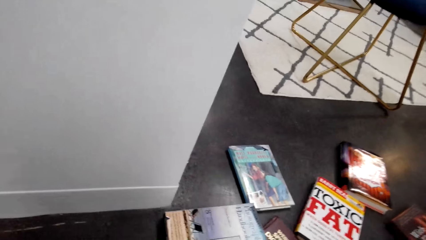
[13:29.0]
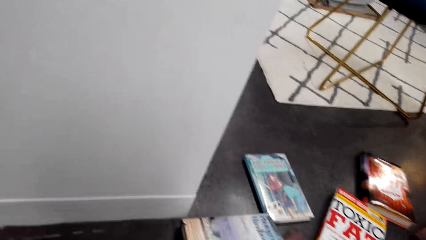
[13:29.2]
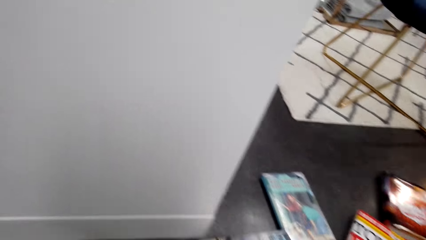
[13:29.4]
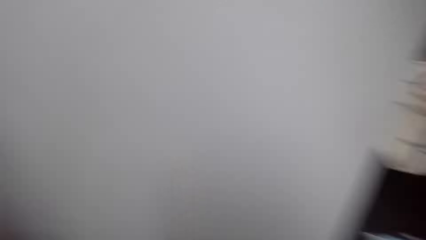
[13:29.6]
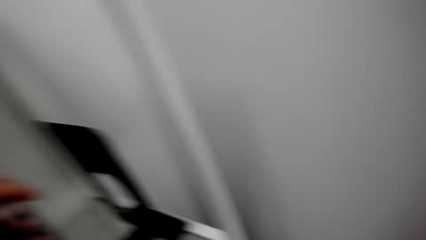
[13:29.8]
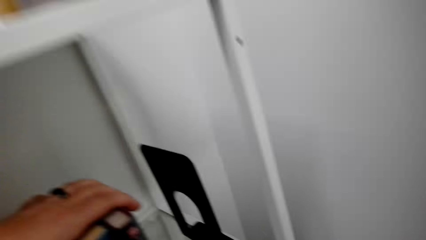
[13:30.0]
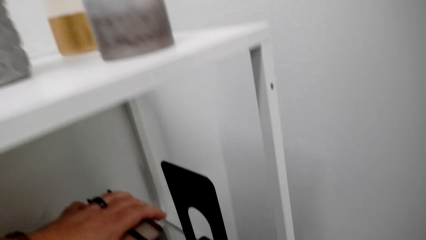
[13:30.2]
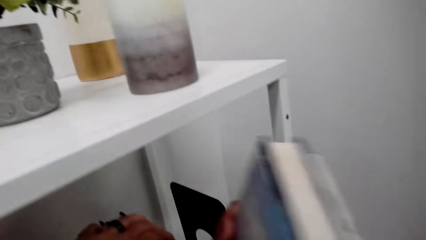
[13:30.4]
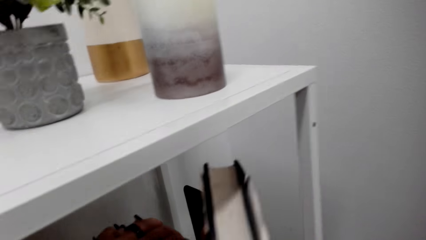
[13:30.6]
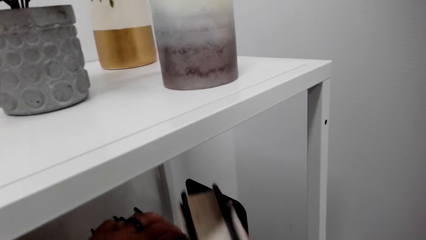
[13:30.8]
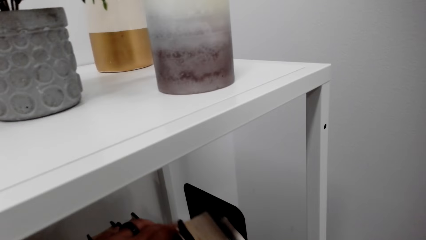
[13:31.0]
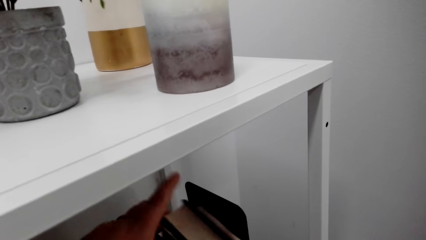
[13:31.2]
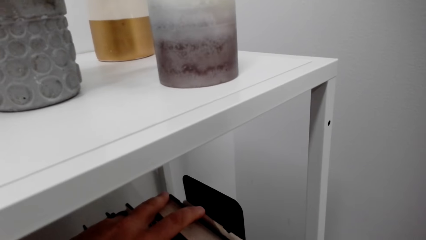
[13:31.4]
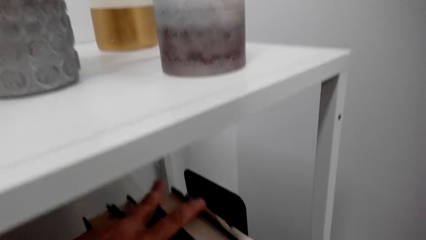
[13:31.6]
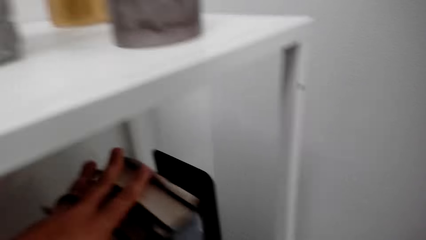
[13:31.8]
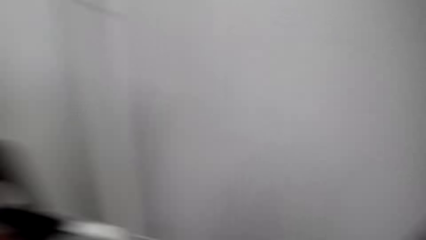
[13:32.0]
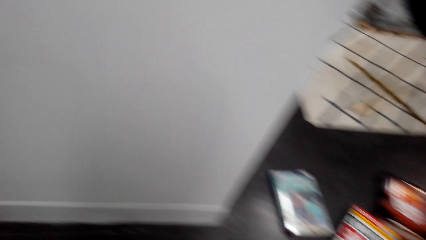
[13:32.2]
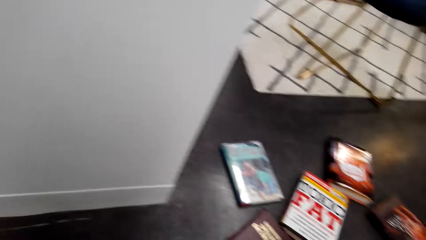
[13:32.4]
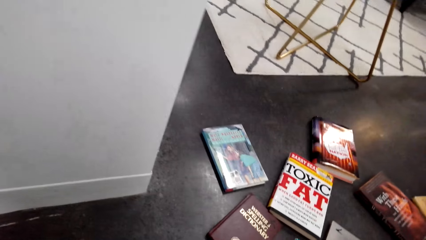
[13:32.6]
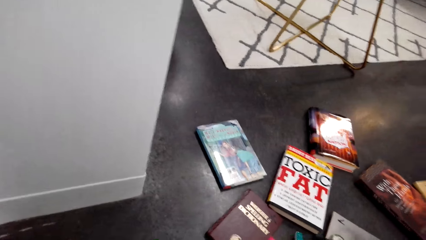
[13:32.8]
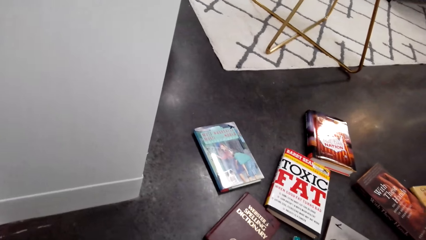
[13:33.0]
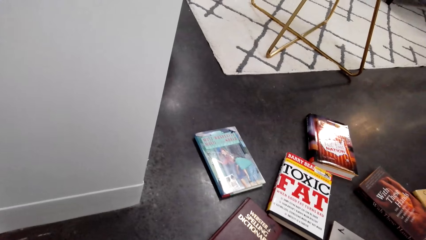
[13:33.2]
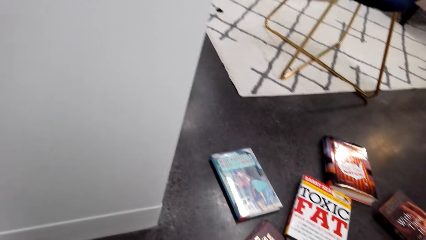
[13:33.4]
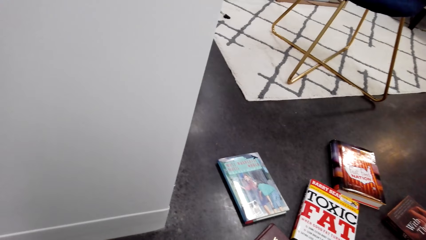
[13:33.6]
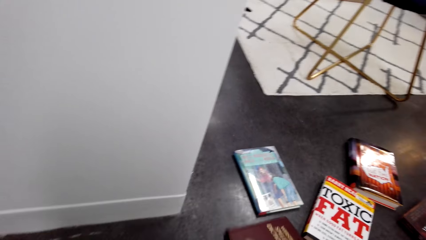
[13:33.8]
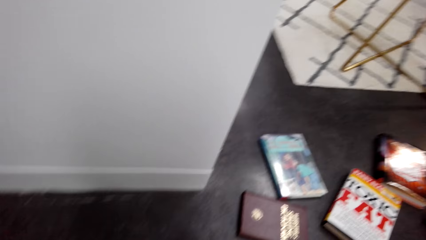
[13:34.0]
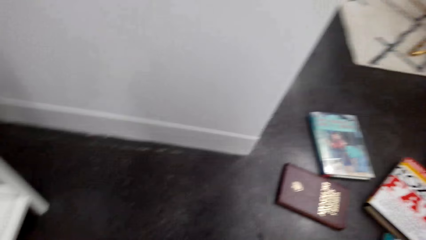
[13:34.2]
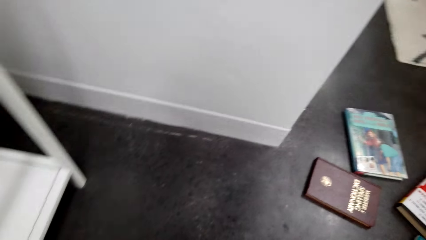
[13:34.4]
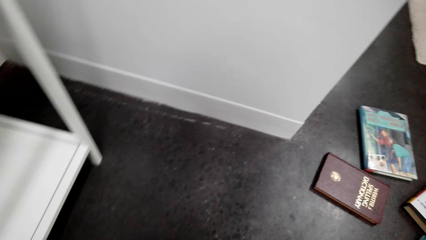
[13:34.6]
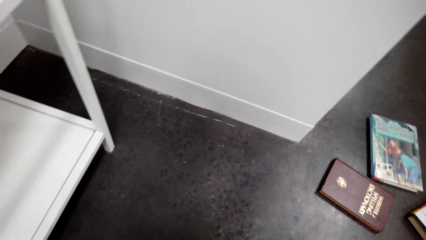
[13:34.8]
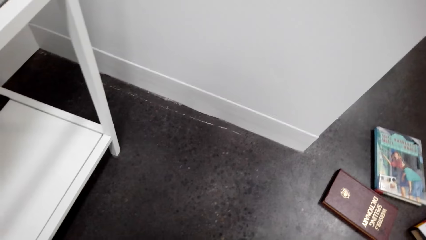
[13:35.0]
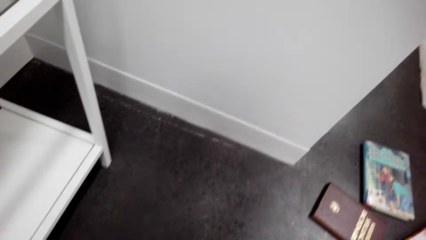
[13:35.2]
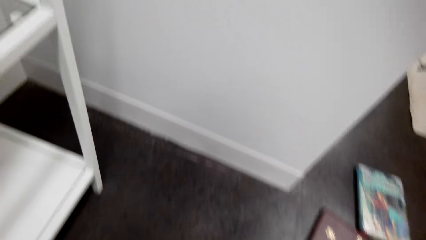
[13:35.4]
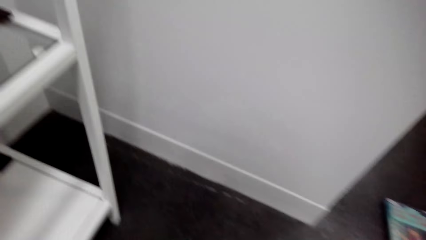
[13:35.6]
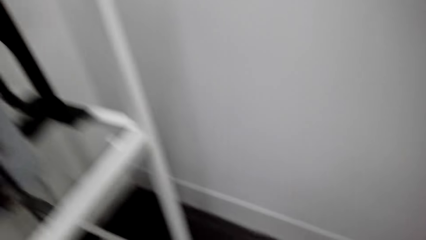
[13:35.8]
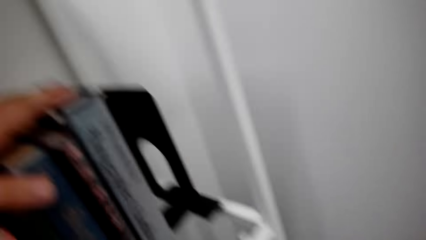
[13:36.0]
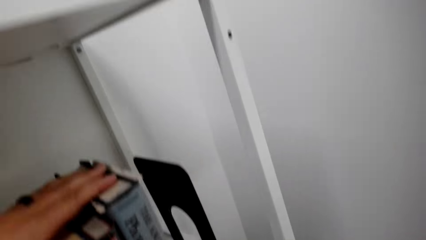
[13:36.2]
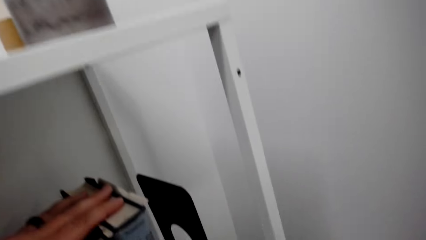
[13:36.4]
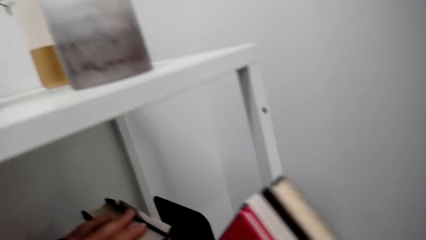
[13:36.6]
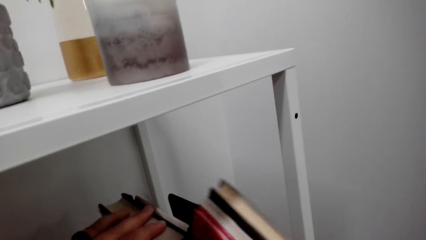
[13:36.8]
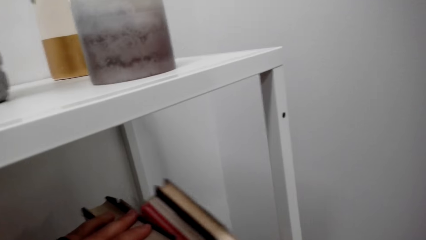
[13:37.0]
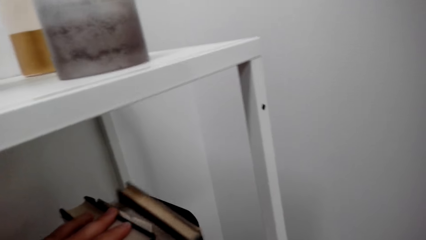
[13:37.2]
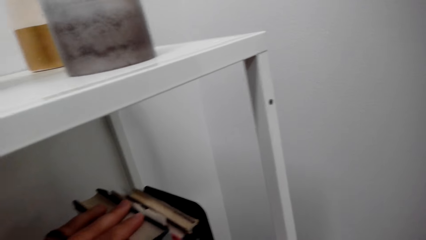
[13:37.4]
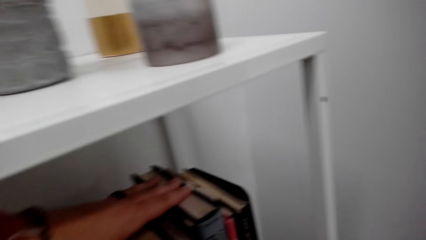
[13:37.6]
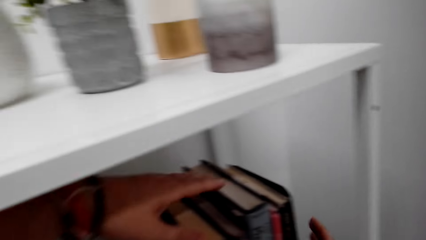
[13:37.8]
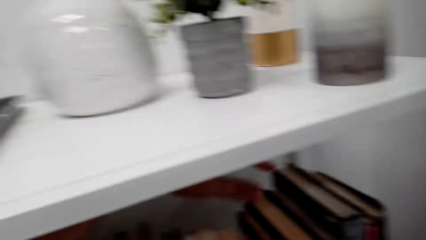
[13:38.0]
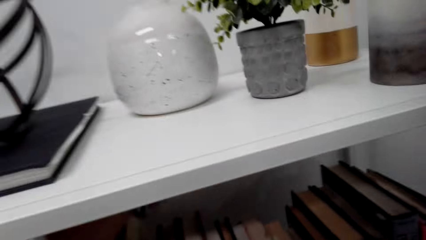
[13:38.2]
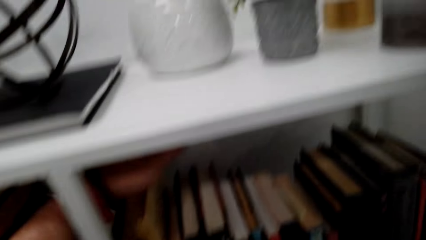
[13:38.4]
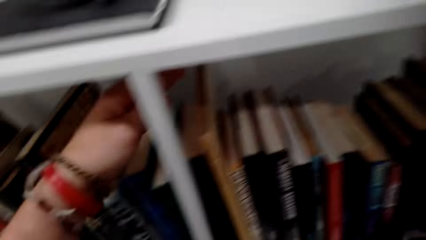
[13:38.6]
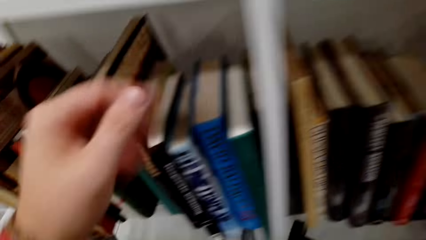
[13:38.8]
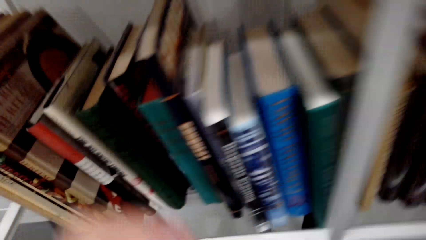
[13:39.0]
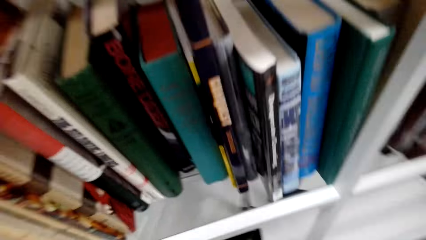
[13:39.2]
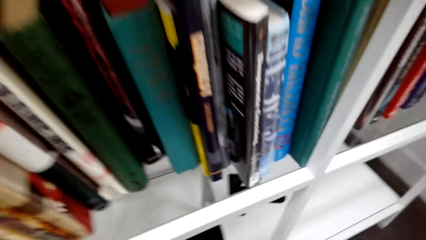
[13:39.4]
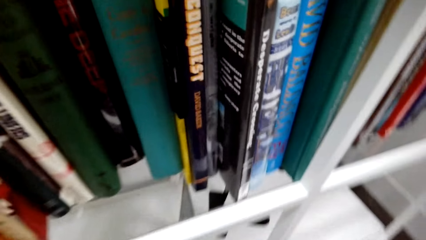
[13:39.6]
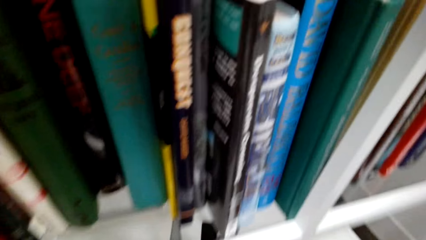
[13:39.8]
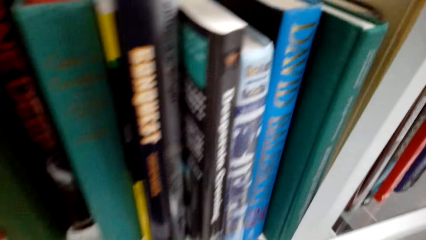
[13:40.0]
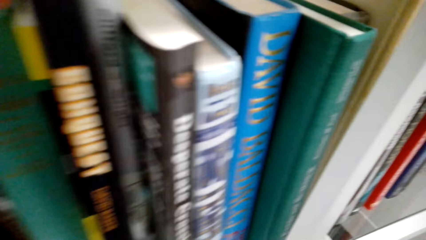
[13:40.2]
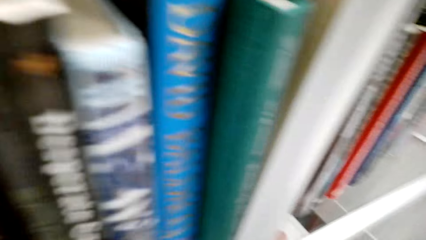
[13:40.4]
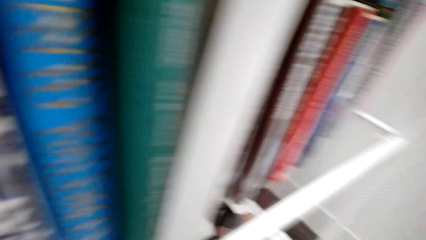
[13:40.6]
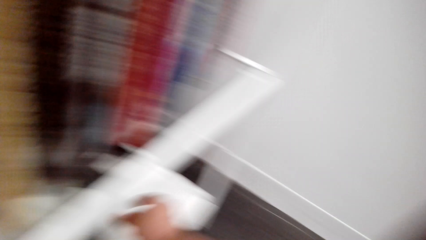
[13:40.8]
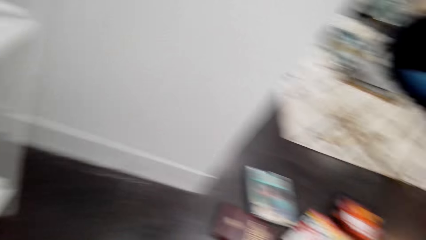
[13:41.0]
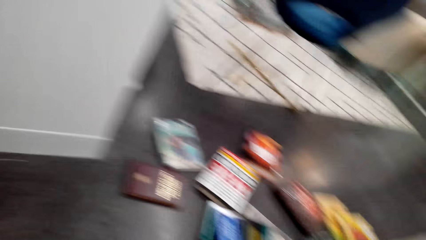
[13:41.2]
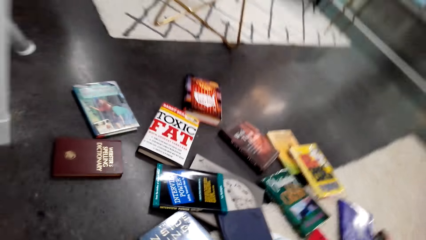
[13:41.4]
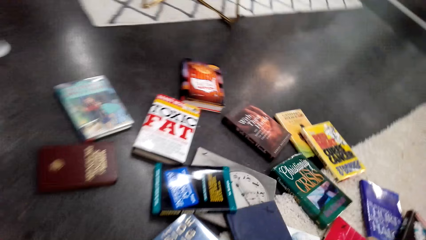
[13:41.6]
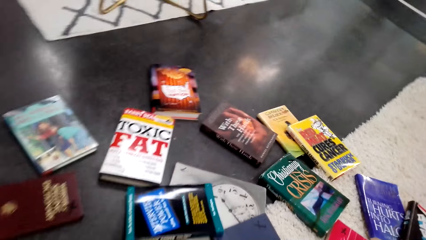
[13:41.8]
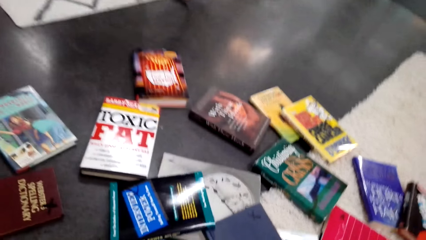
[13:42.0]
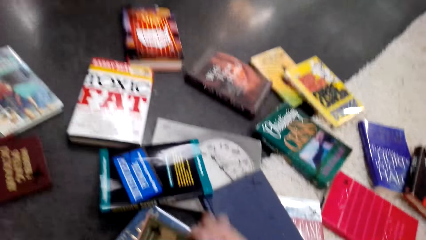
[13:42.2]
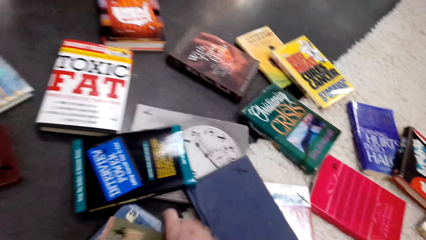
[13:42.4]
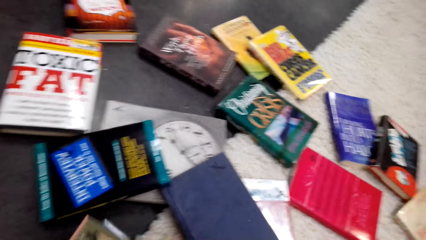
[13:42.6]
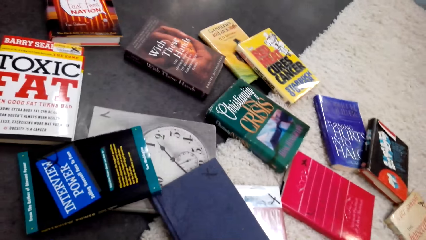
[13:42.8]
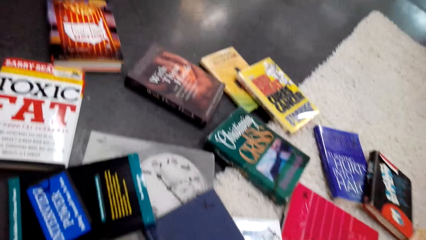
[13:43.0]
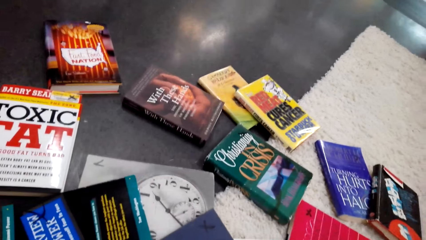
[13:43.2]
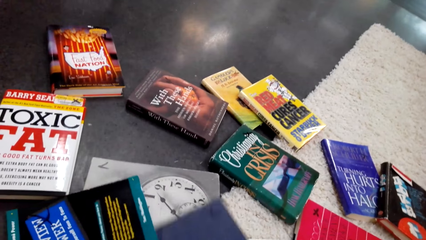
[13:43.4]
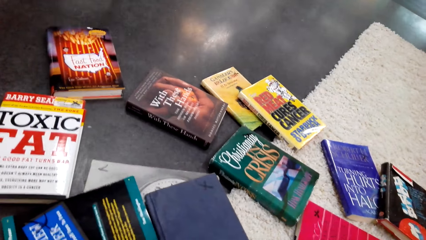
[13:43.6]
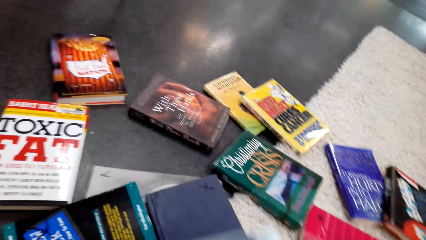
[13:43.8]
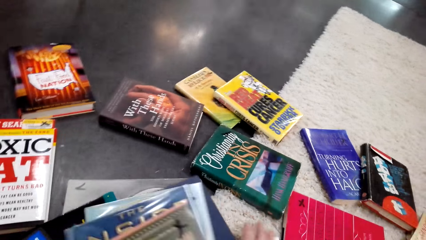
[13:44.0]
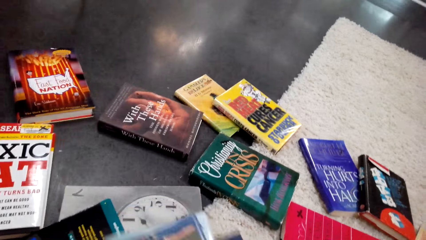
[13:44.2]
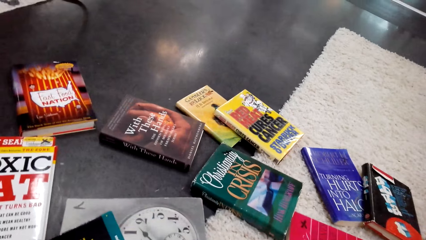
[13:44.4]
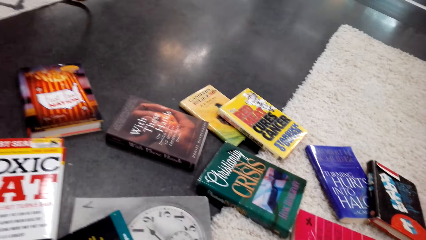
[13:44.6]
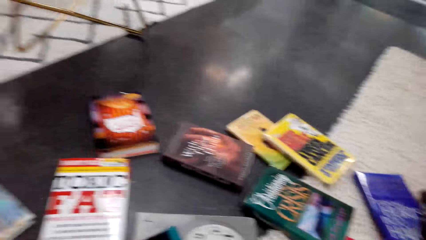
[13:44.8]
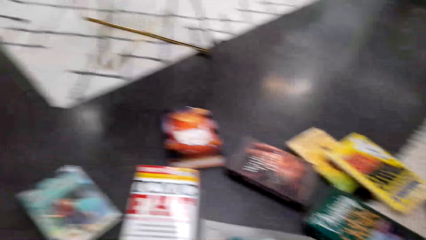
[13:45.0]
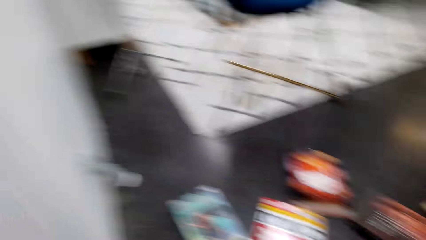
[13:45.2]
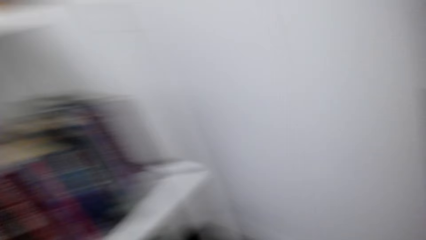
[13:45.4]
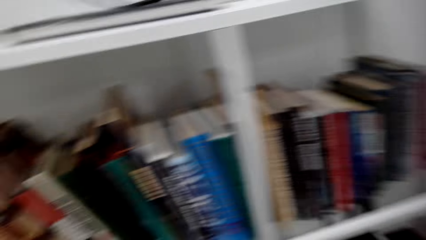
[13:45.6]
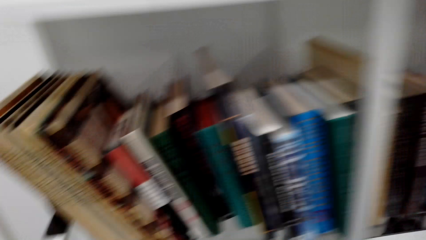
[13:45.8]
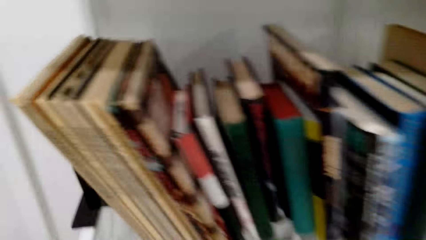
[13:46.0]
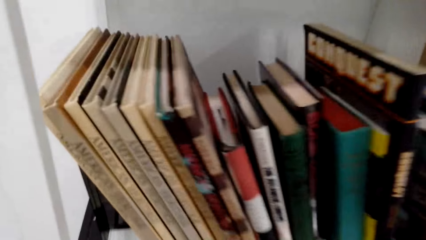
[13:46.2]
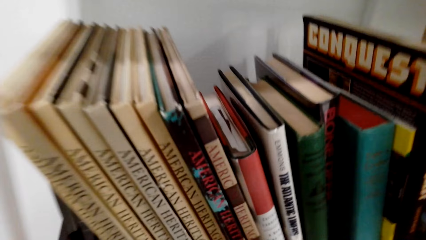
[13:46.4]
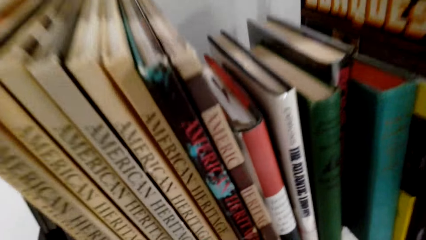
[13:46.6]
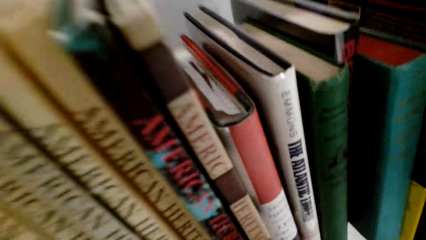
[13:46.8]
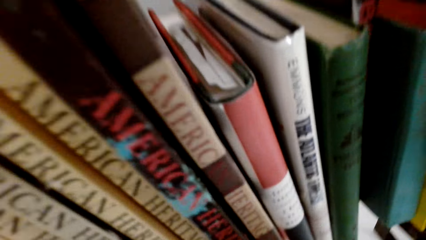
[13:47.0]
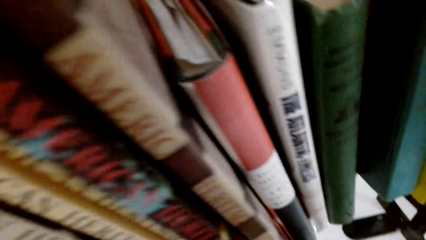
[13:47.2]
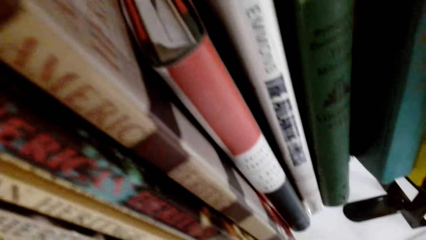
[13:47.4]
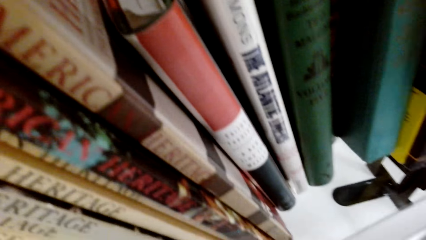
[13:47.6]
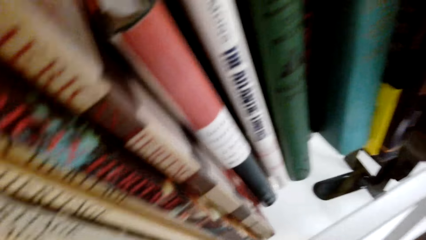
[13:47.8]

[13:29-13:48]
The camera wearer looks around. They put the book on the bookshelf. They look around. They pick the books from the floor and put the book on the bookshelf. They move the hands. They look around. They lift the book. They pick the books from the floor. They pick the books from the floor again. They look around.
